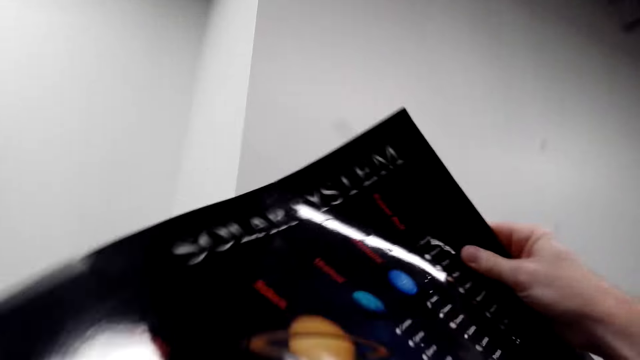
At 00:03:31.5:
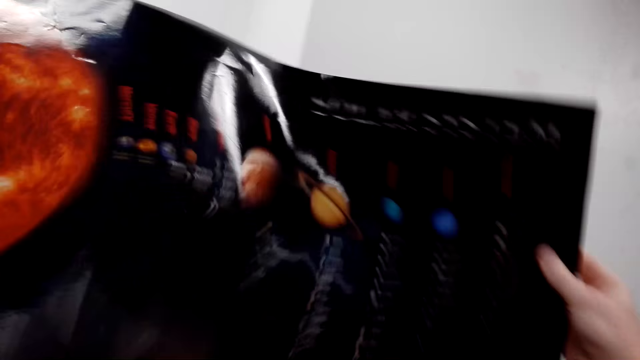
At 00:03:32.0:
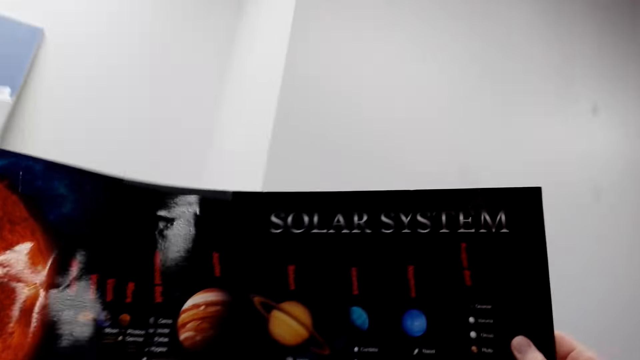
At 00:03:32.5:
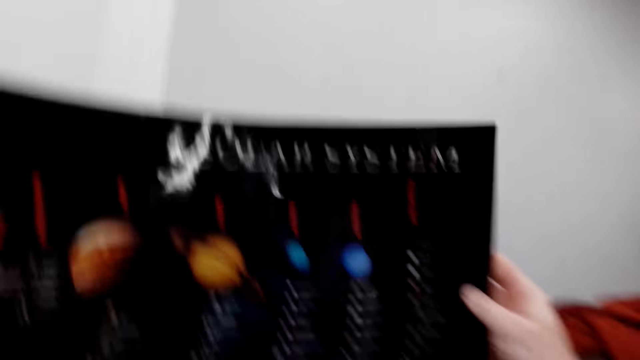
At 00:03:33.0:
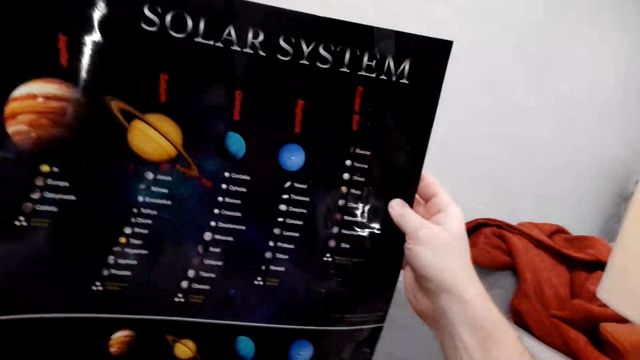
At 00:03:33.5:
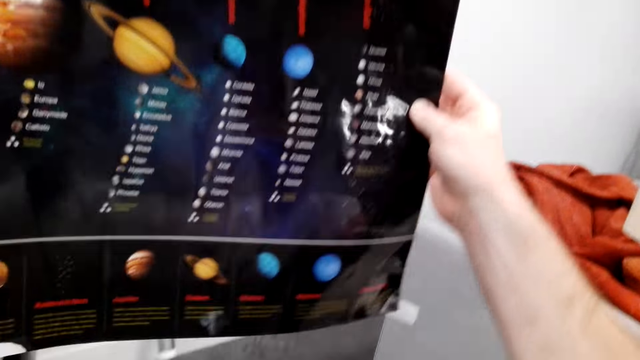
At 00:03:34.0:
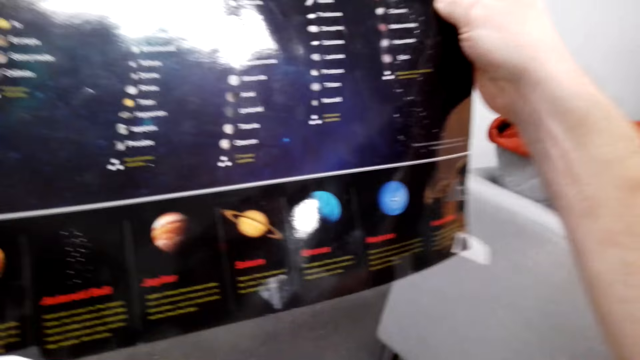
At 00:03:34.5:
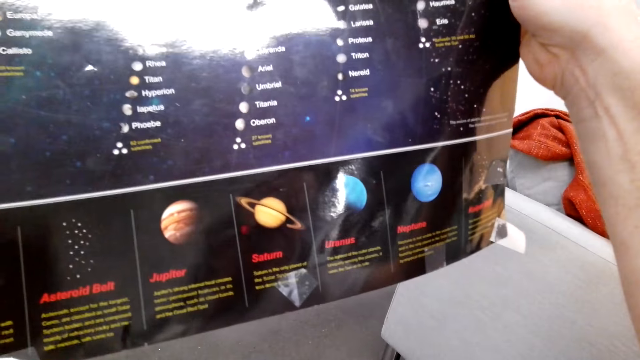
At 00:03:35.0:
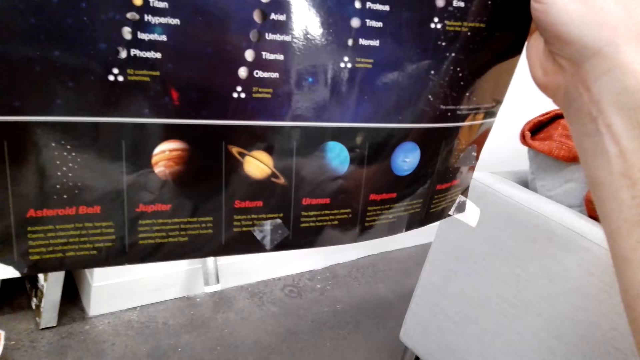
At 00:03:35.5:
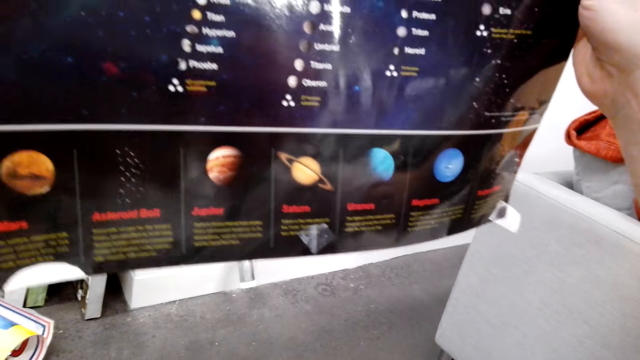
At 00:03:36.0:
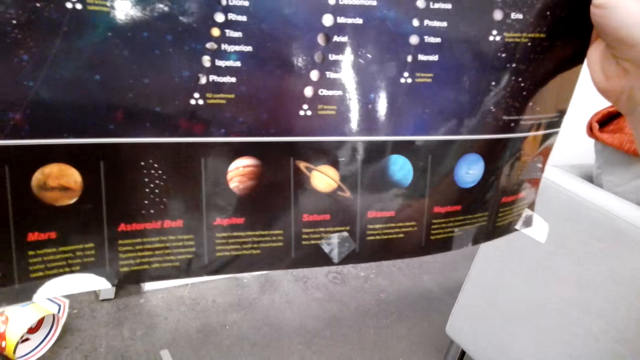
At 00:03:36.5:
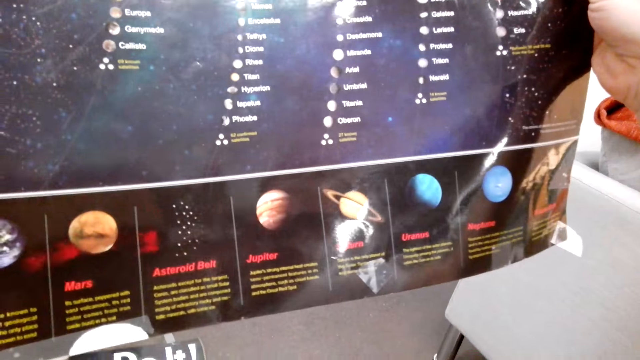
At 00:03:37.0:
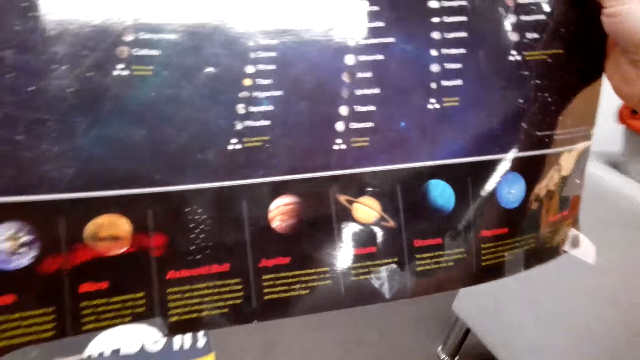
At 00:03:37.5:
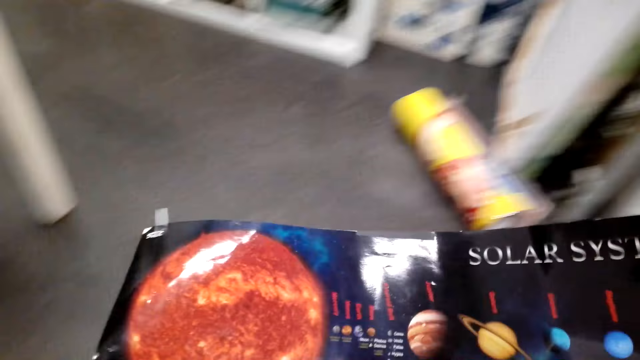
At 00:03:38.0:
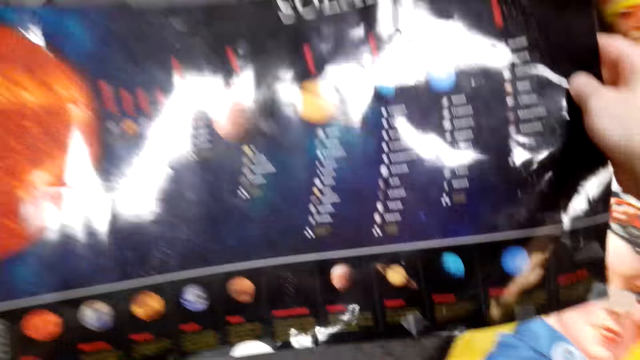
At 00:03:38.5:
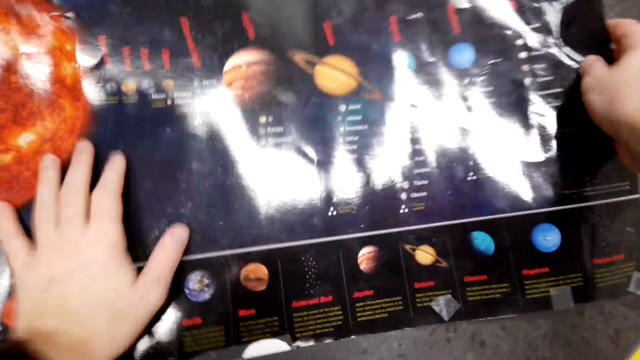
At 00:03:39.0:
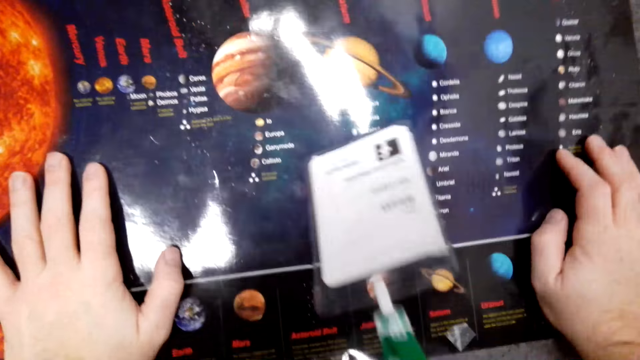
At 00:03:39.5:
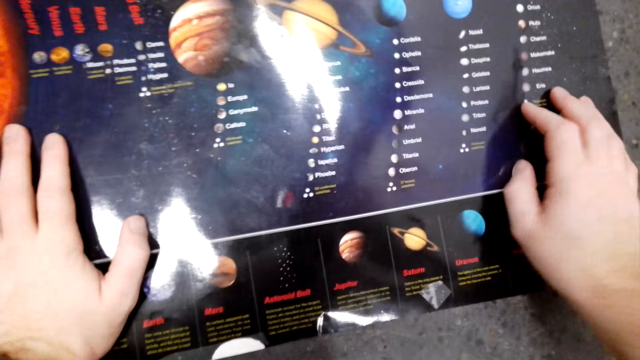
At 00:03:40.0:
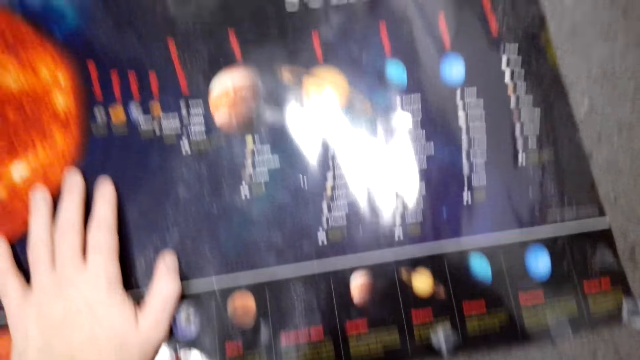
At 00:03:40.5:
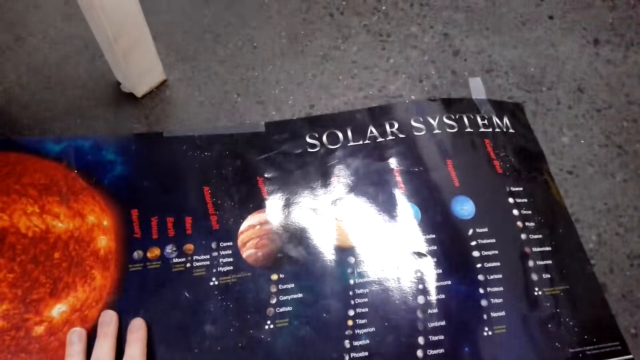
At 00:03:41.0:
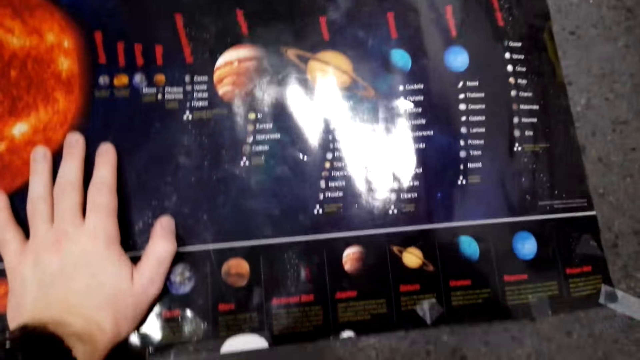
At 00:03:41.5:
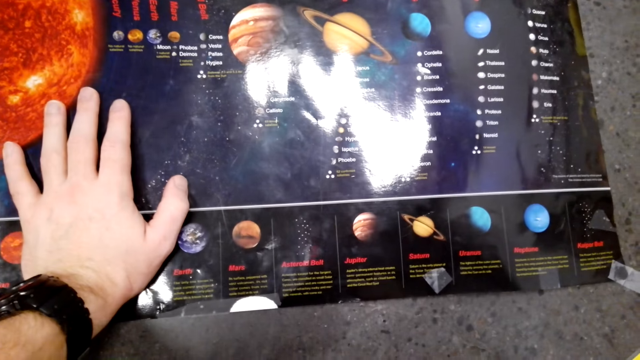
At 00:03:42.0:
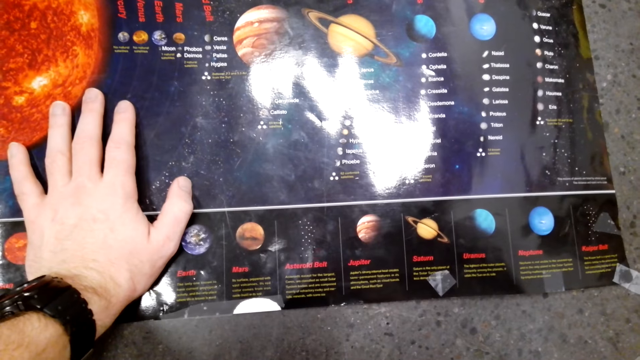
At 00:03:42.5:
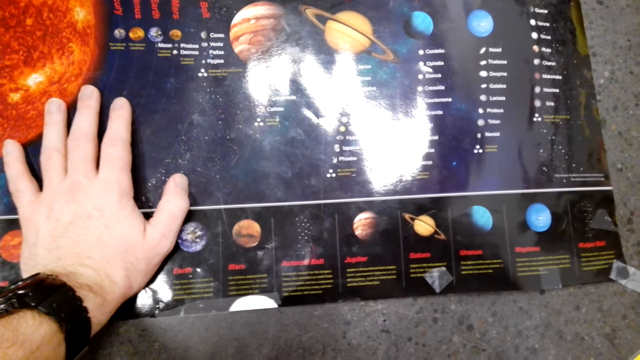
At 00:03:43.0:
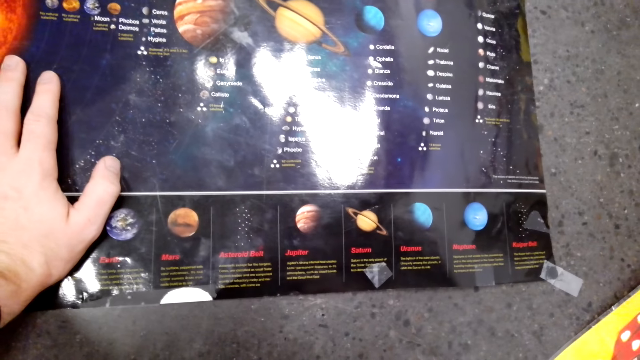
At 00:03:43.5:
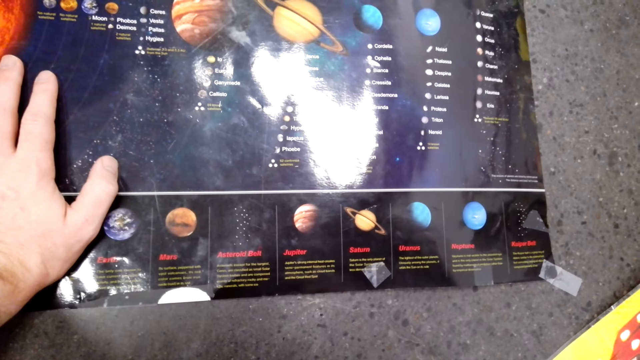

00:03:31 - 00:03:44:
The camera wearer places the wallpaper on the floor. They look at the paper.

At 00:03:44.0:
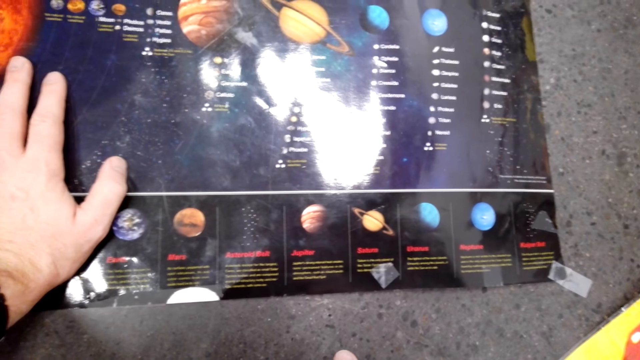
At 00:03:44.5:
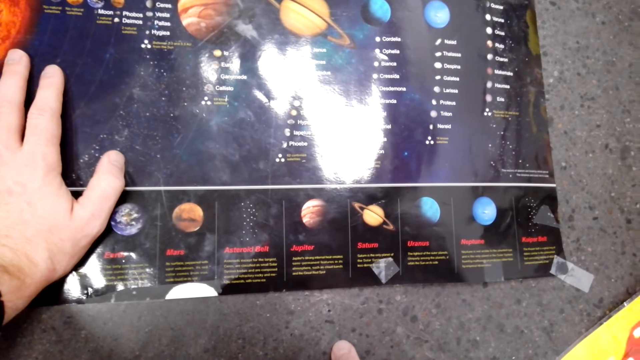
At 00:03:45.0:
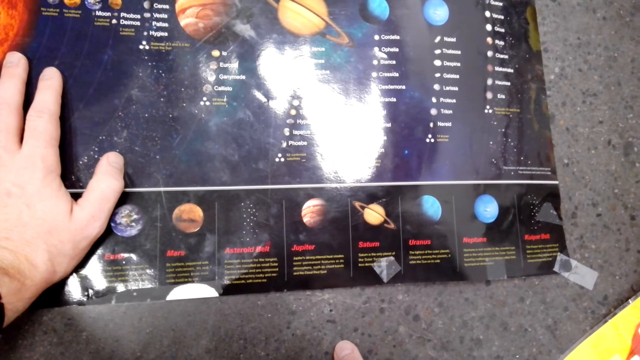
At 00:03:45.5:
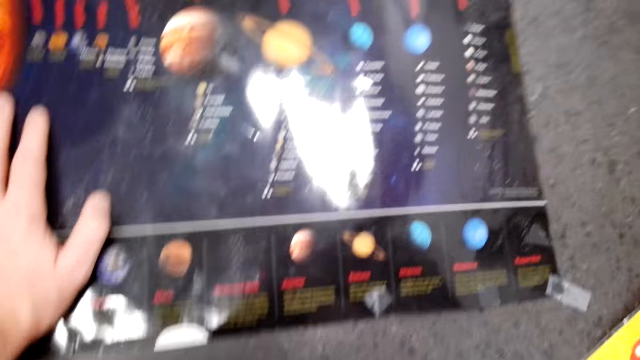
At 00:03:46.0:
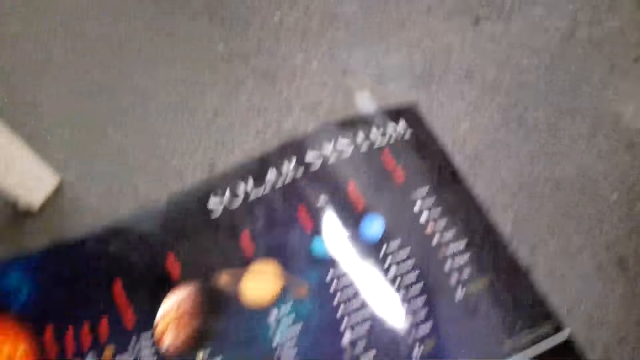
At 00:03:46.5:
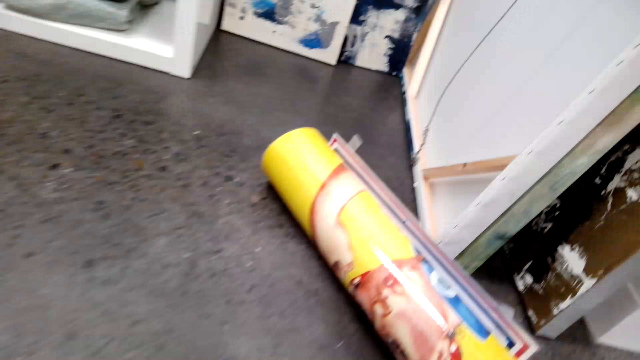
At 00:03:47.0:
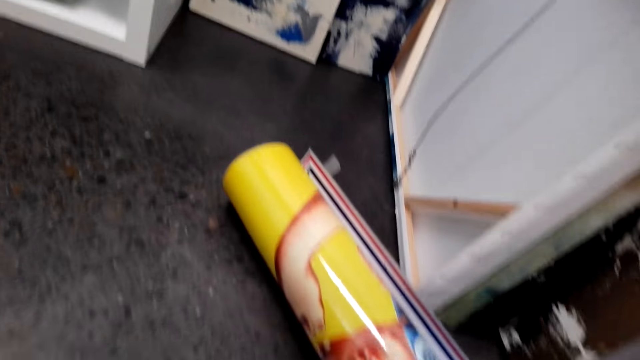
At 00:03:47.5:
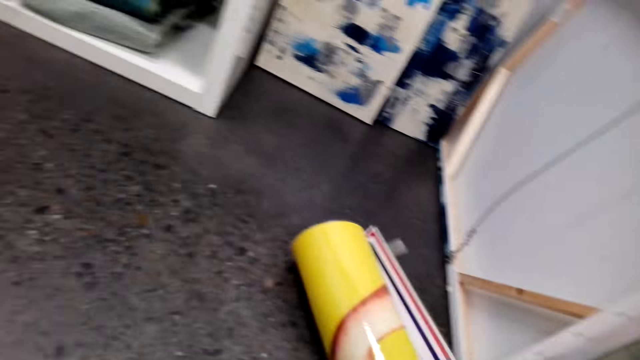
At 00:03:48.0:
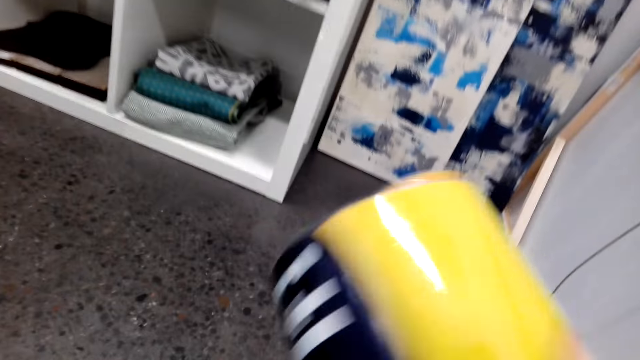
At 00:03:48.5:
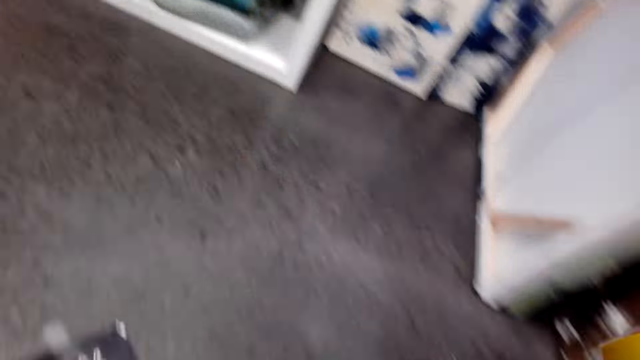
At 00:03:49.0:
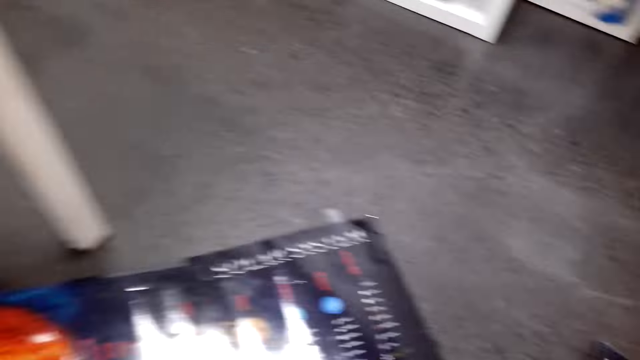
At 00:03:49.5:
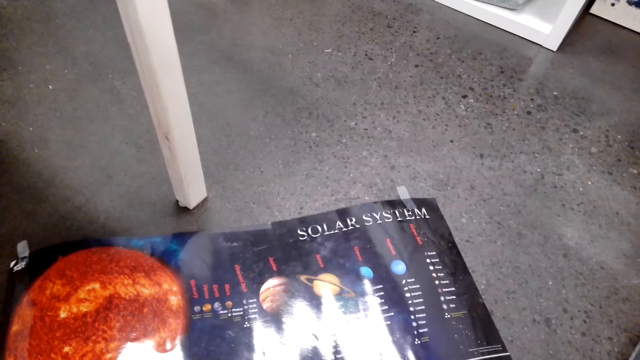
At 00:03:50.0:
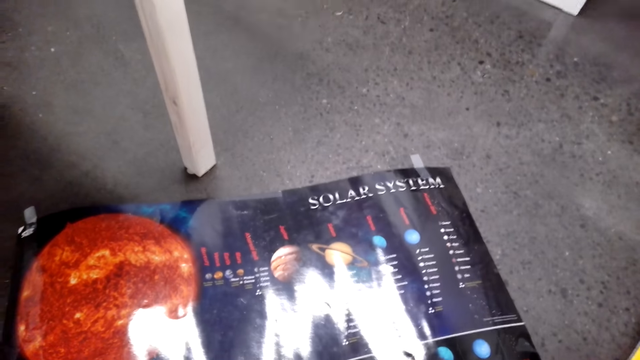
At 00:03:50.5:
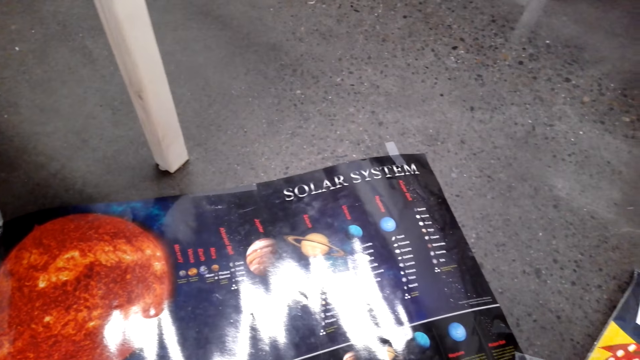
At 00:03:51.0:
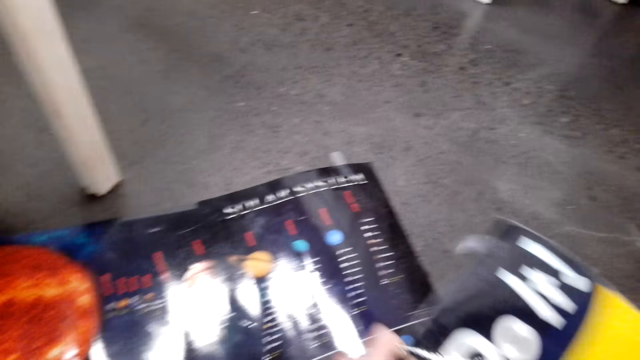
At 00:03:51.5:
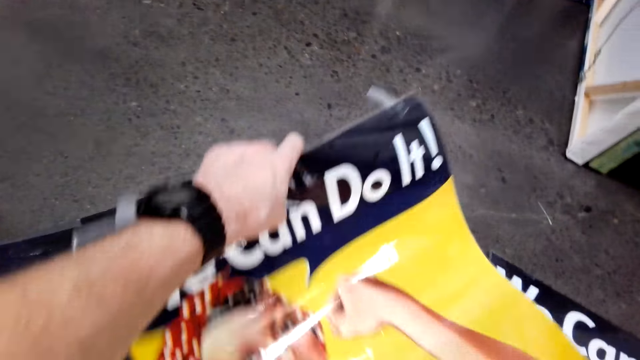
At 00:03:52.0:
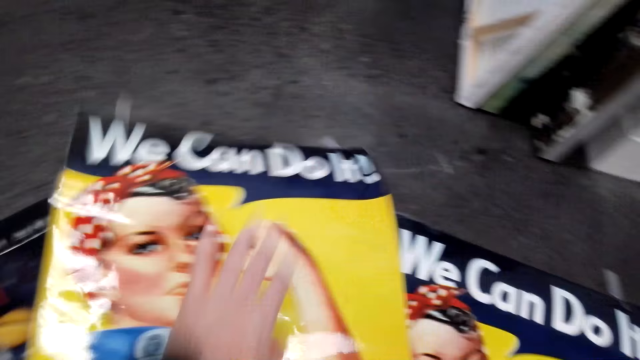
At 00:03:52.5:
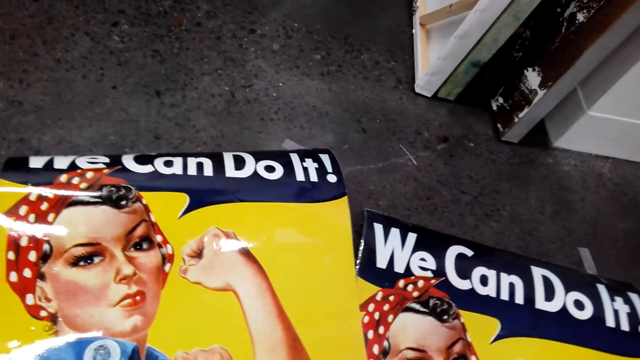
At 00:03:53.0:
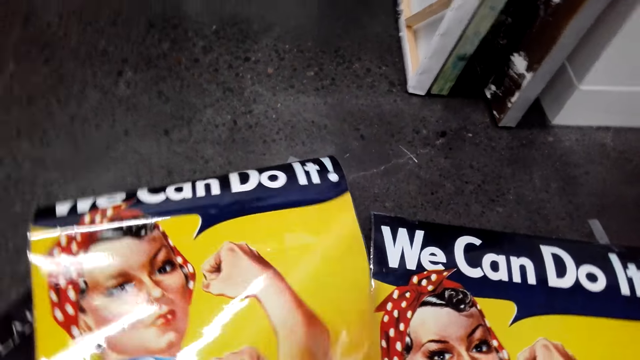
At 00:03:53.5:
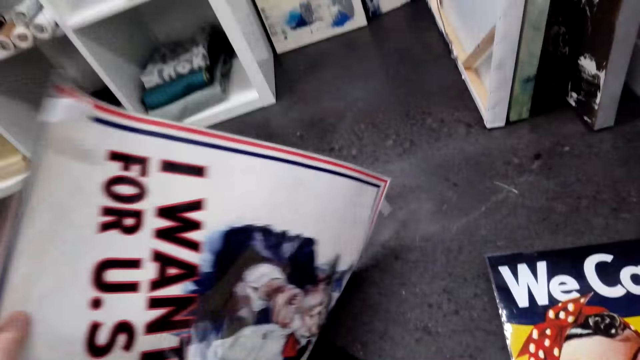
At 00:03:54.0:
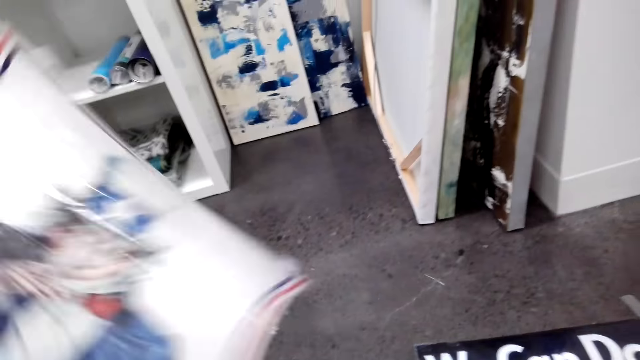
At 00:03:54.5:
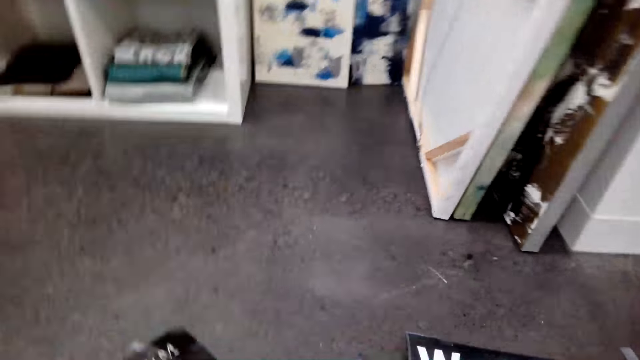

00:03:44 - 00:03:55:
The camera wearer looks around. They pick up a paper on the floor. They look around. They stretch the paper. They place the wallpaper on the floor. They turn the paper on the floor. They lift the wallpaper.
